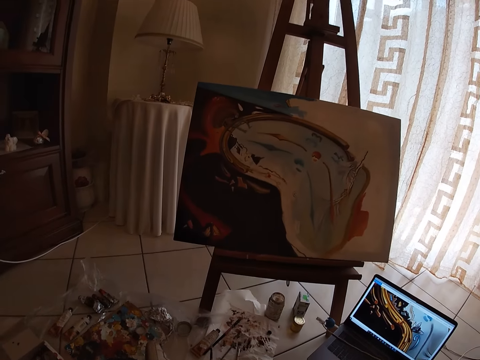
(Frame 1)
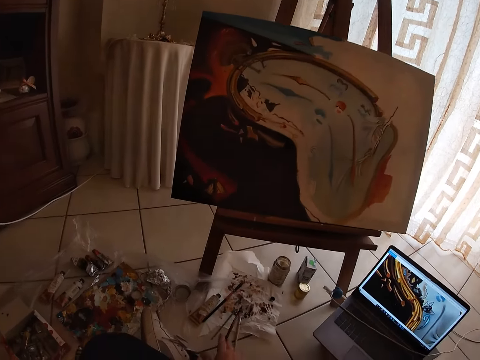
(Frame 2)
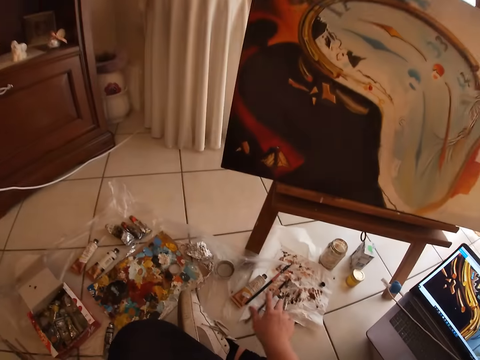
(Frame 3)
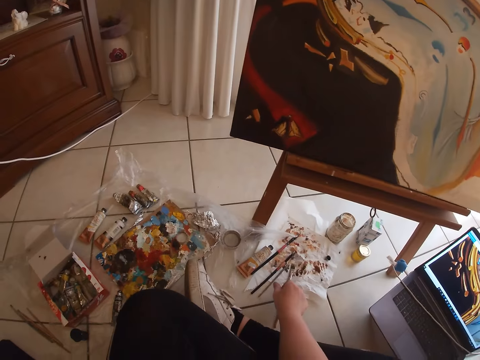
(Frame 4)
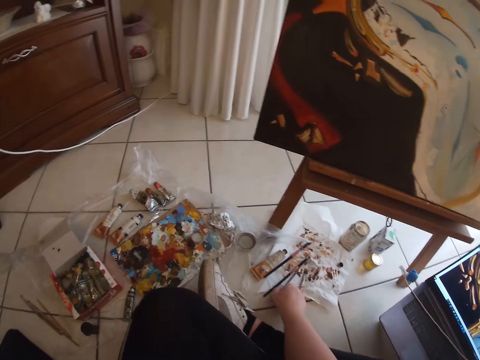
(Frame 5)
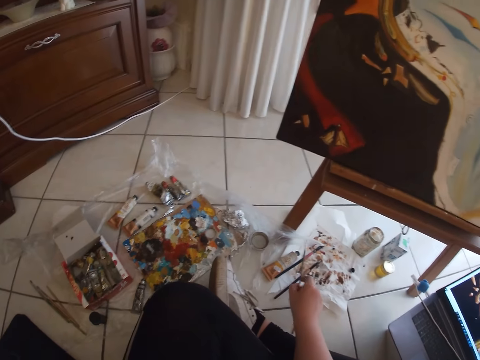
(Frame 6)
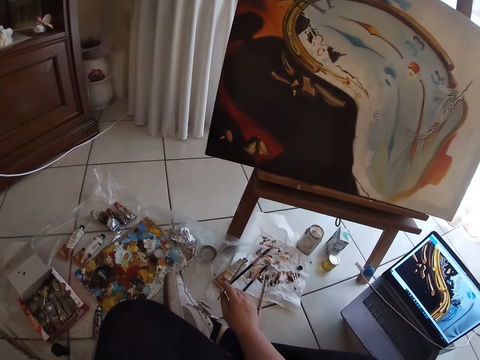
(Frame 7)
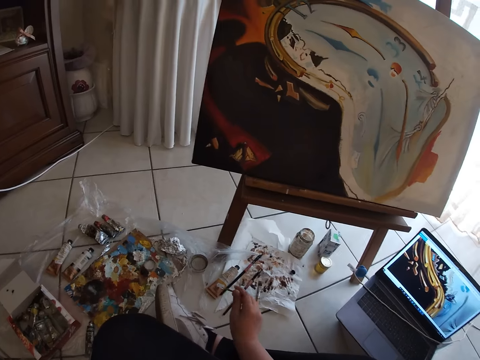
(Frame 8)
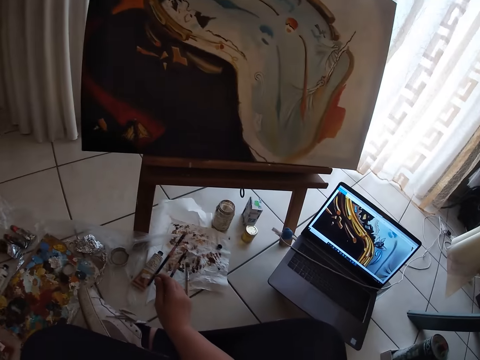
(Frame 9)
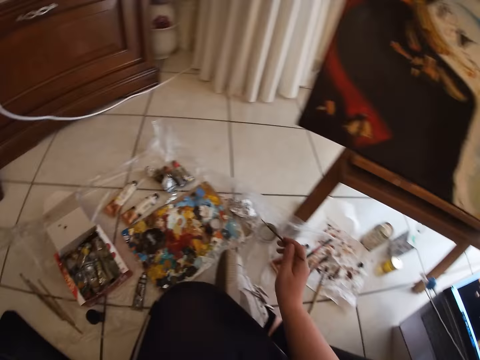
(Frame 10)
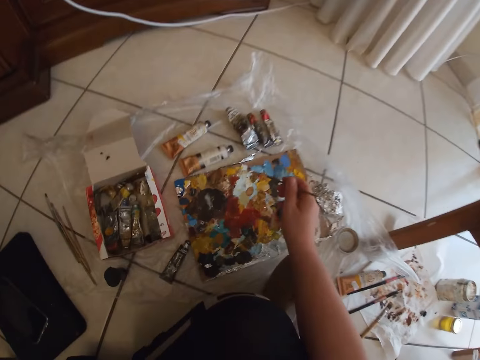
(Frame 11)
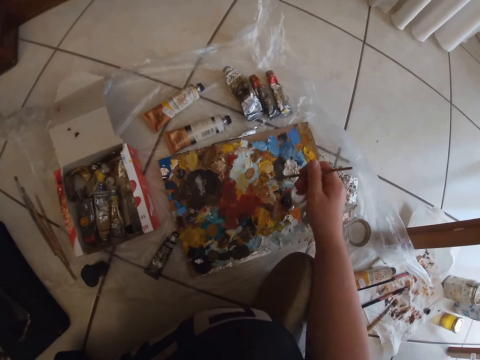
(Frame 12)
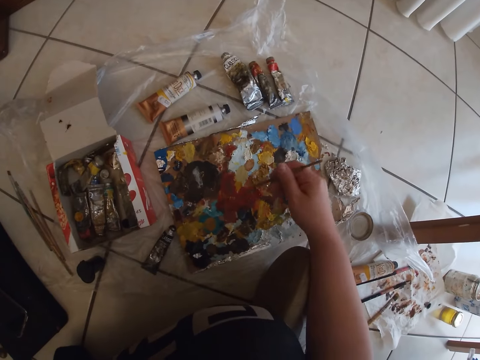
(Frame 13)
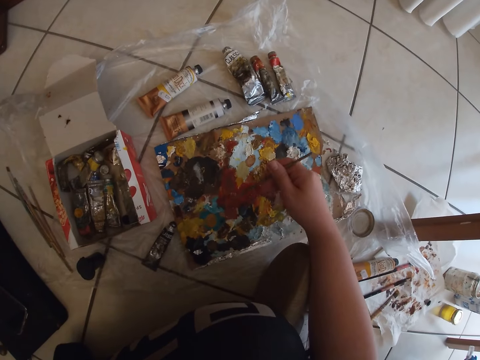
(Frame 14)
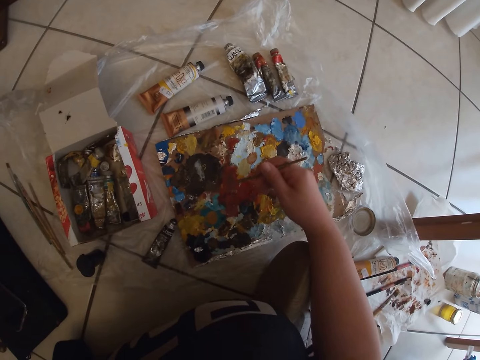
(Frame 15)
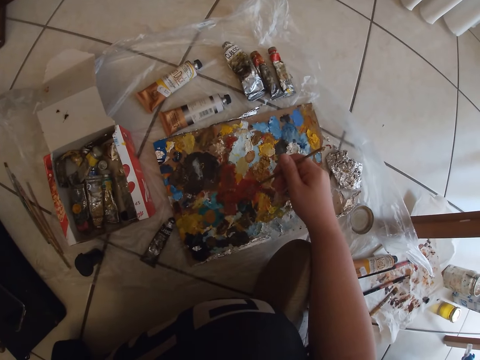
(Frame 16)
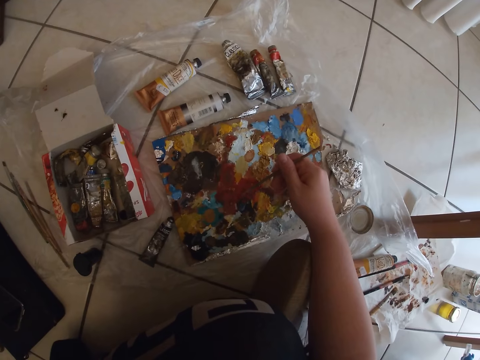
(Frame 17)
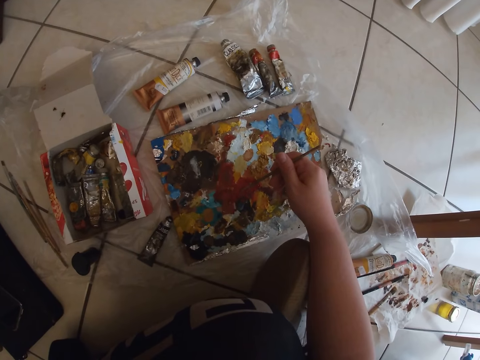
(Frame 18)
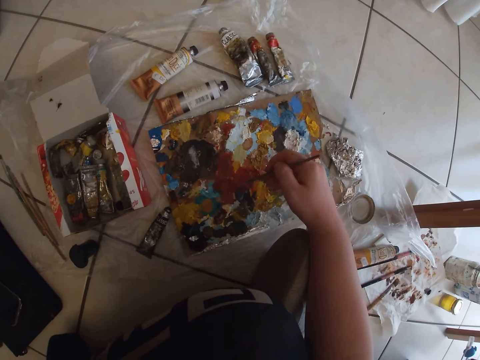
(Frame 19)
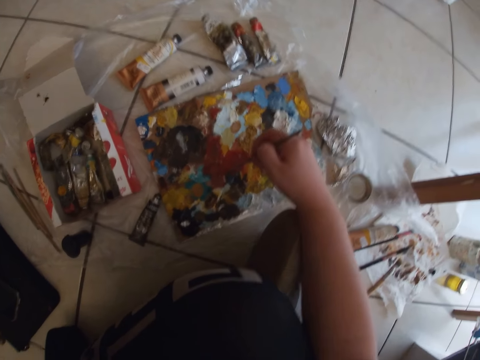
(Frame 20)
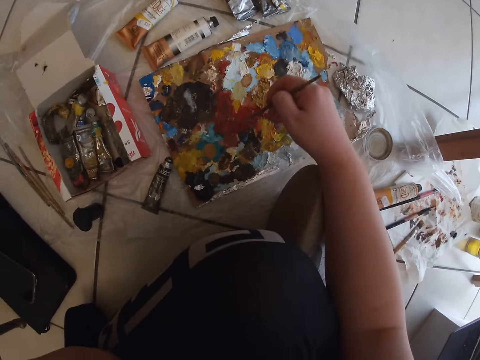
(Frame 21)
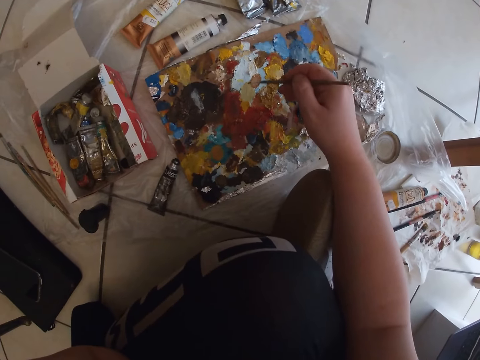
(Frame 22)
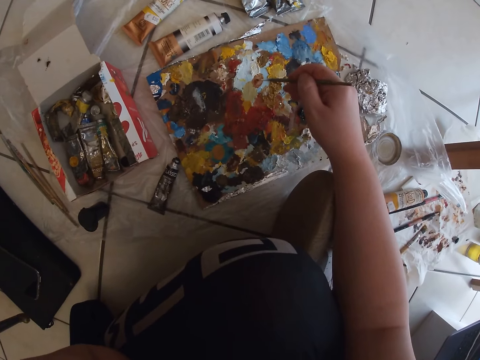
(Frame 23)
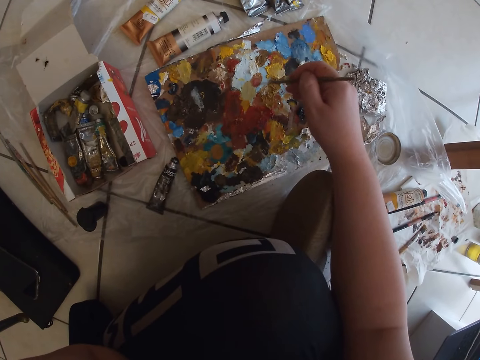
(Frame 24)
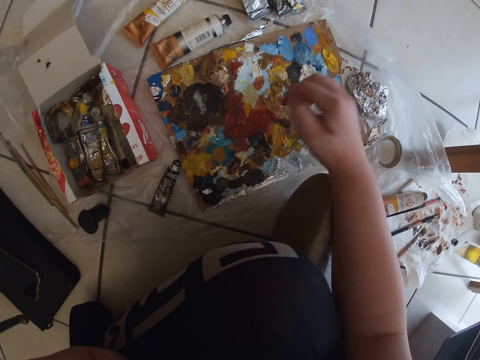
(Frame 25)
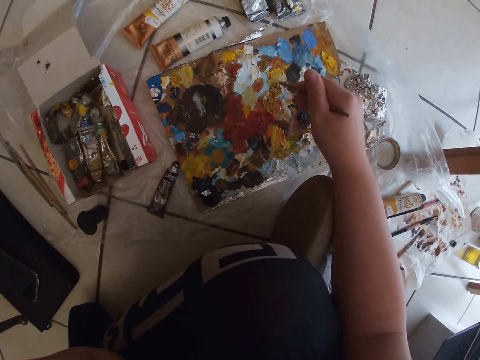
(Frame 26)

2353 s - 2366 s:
The camera wearer drops the paintbrush in his right hand on the paper lying on the ground. He picks up a paintbrush from the paper lying on the ground with his right hand. He takes paint from the paint board on the ground with the paintbrush in his right hand.

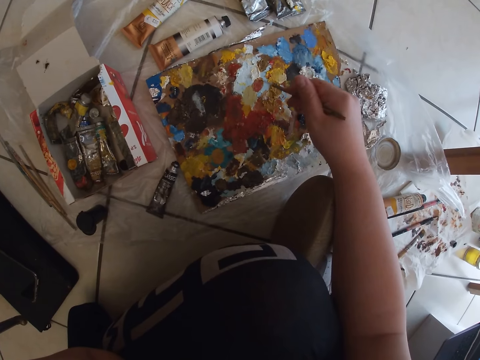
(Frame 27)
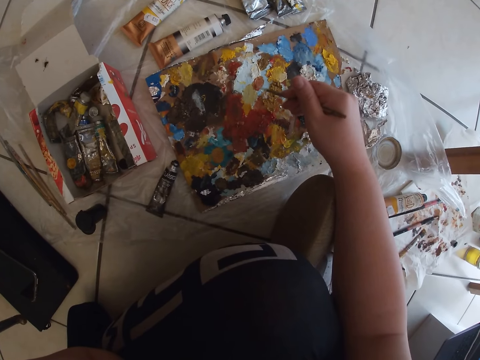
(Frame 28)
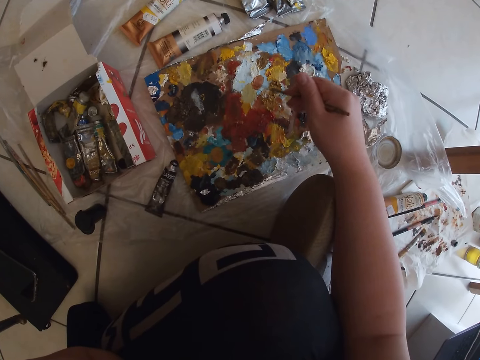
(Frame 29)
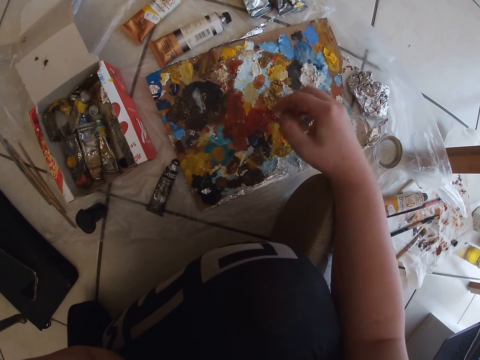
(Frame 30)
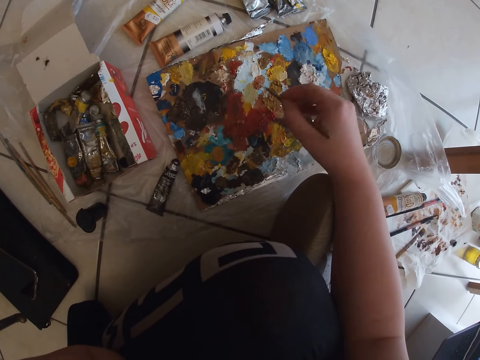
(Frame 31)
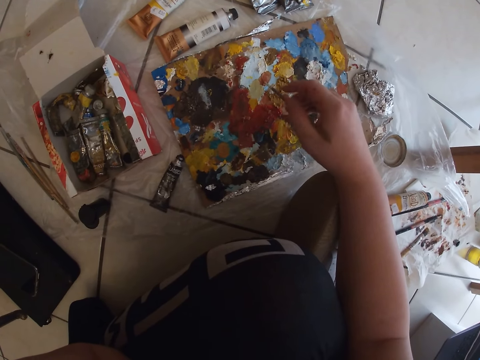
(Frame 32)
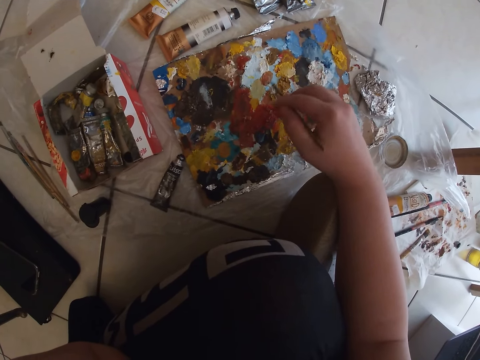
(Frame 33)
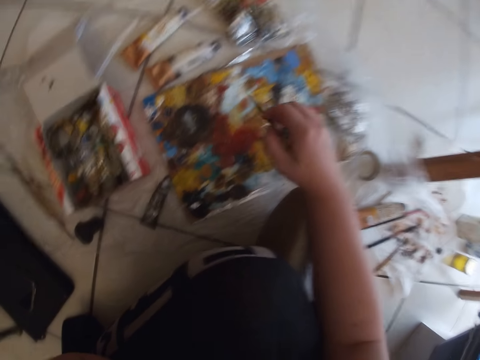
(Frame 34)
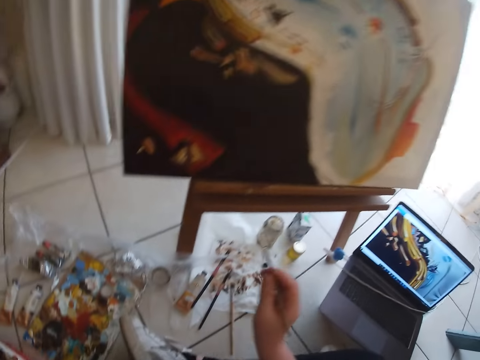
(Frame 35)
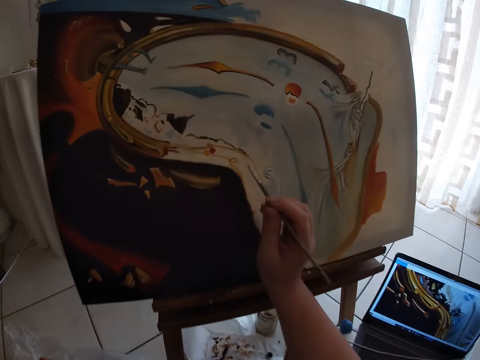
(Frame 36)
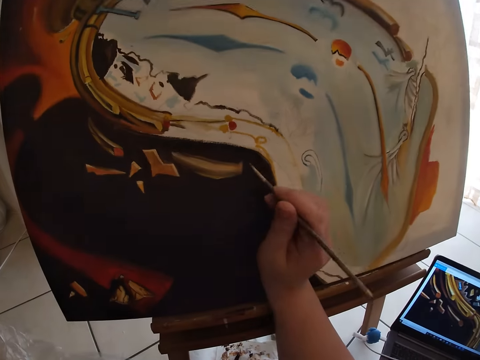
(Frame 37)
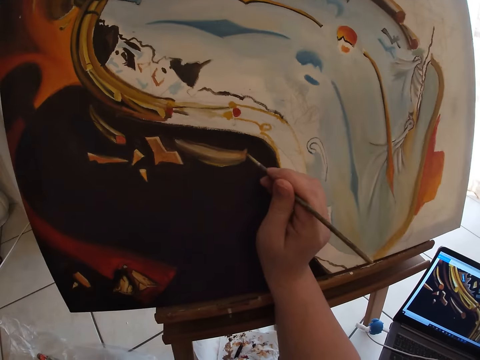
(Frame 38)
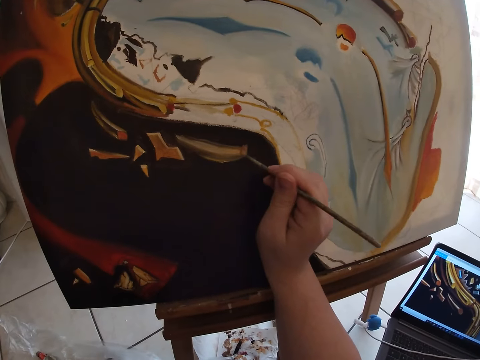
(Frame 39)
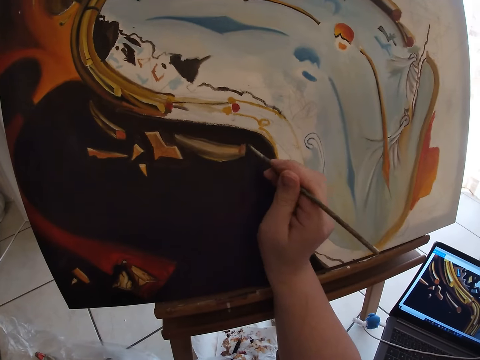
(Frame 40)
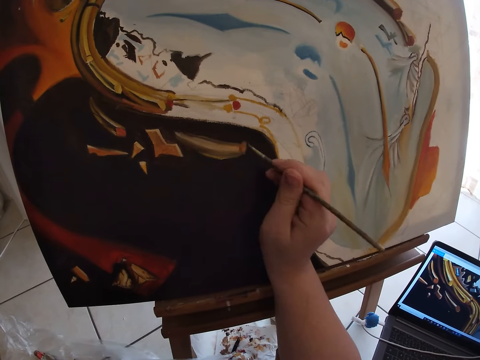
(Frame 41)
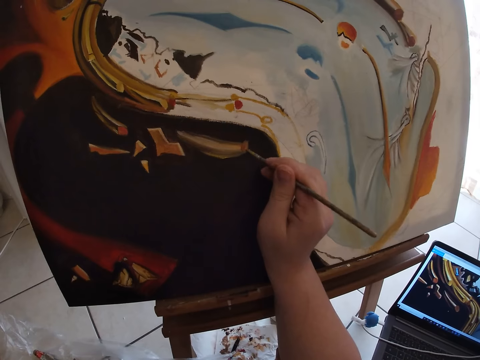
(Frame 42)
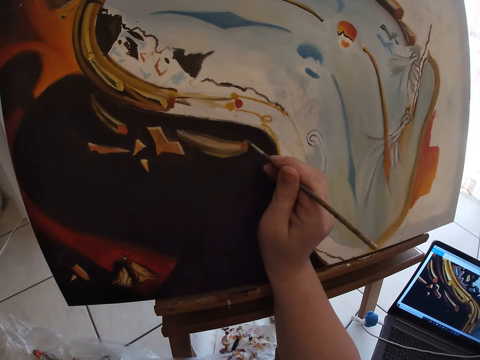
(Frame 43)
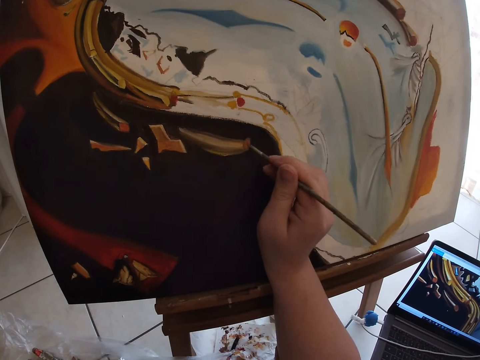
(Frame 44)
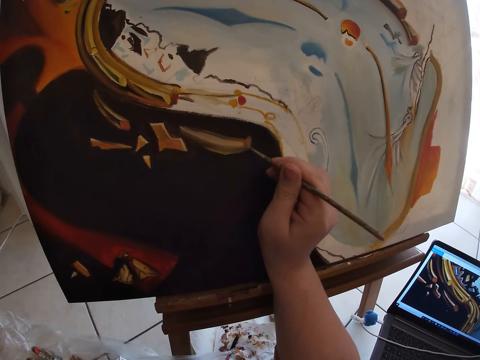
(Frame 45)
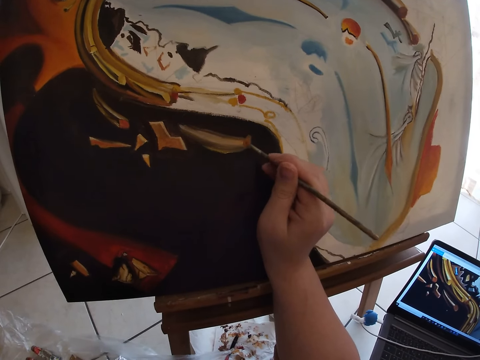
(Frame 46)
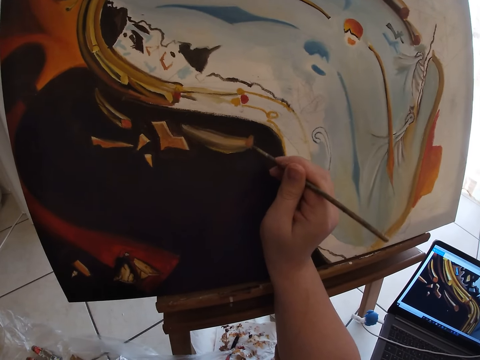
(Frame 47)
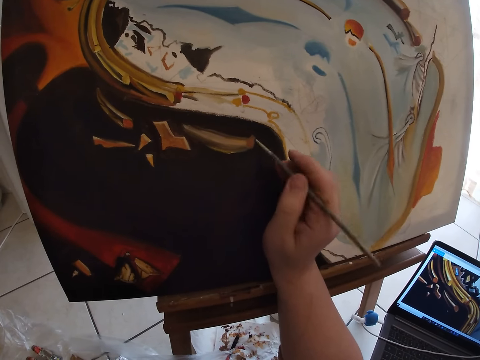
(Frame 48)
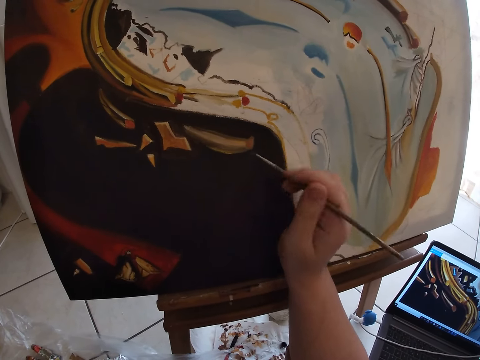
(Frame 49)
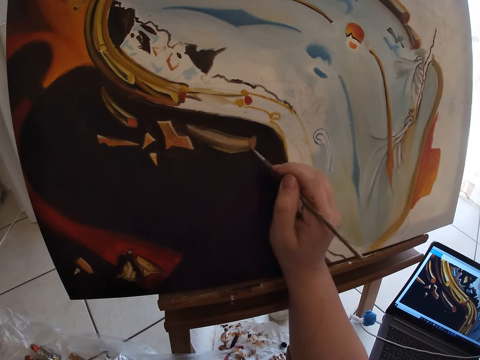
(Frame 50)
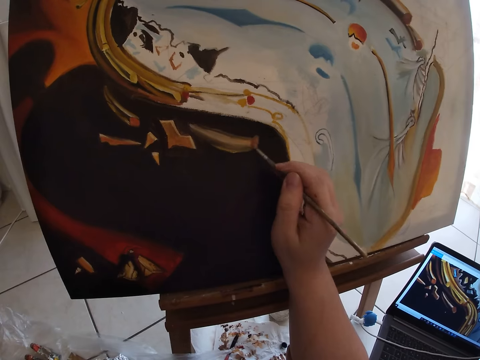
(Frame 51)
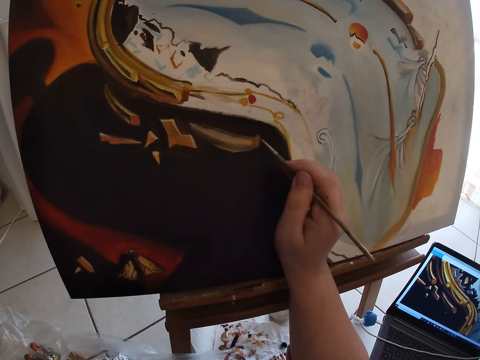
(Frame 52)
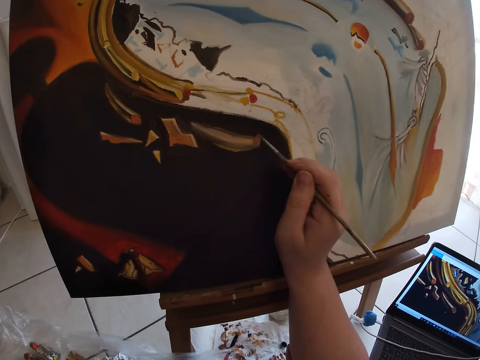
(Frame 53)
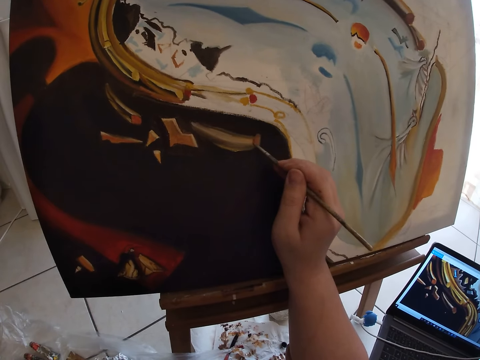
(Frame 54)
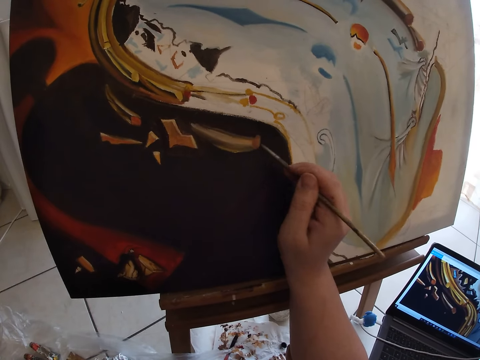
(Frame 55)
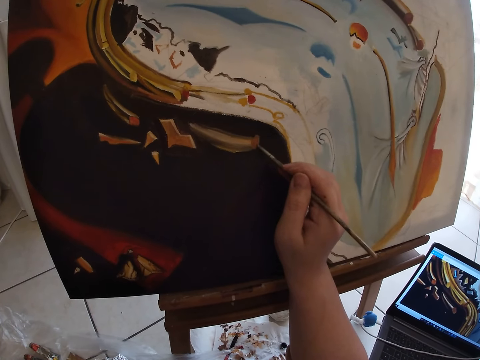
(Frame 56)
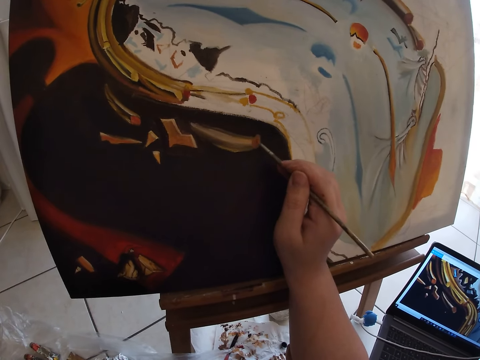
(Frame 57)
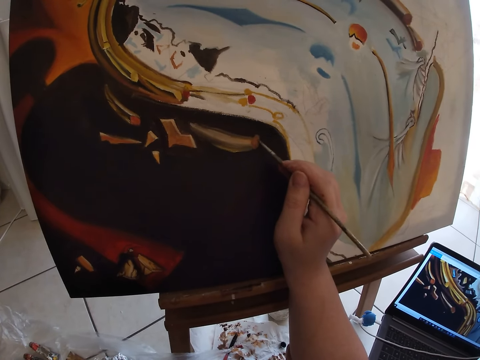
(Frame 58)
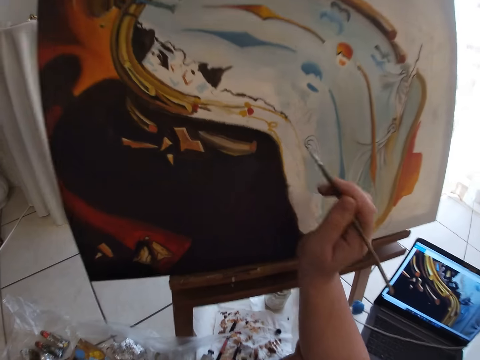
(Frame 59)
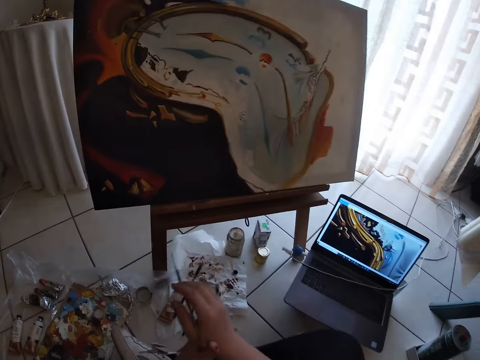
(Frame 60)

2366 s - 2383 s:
The camera wearer mixes paints on the paint board with the paintbrush in his right hand. He paints the canvas with the paintbrush in his right hand.
